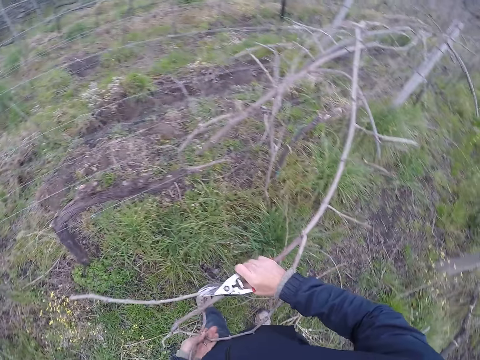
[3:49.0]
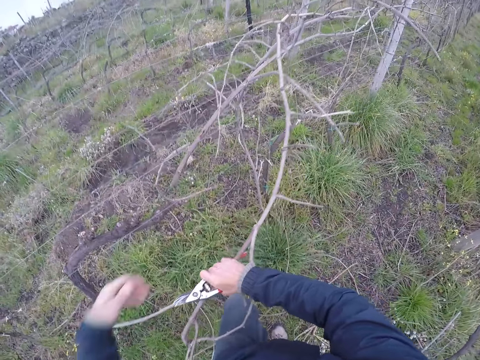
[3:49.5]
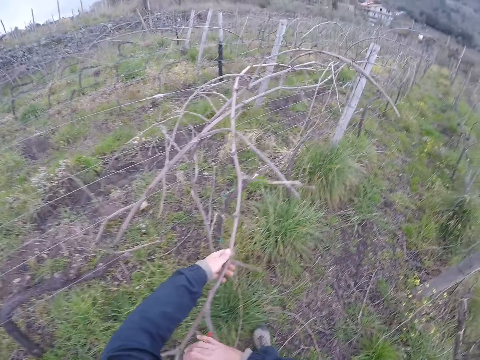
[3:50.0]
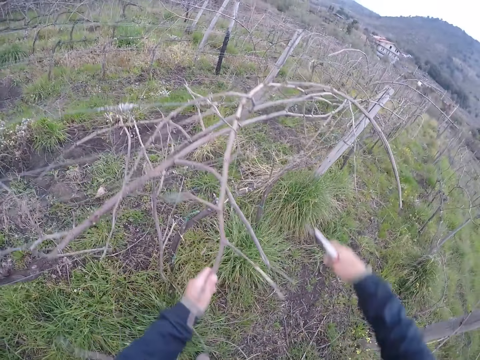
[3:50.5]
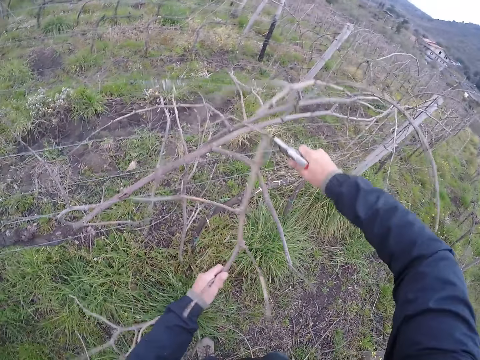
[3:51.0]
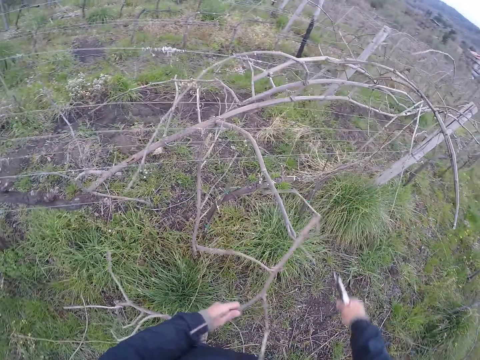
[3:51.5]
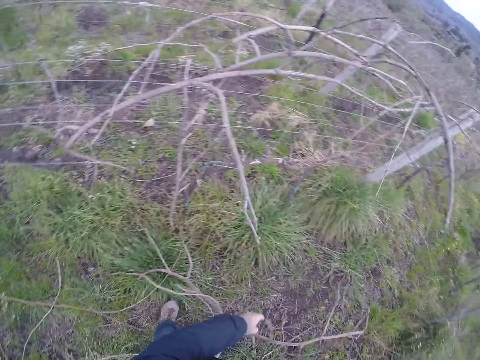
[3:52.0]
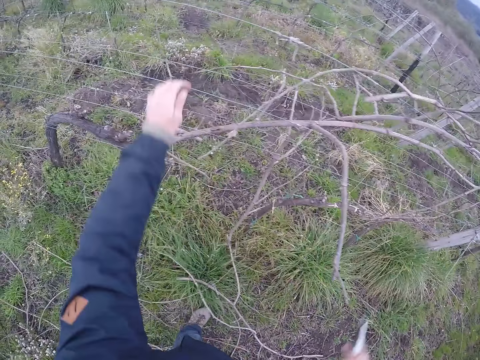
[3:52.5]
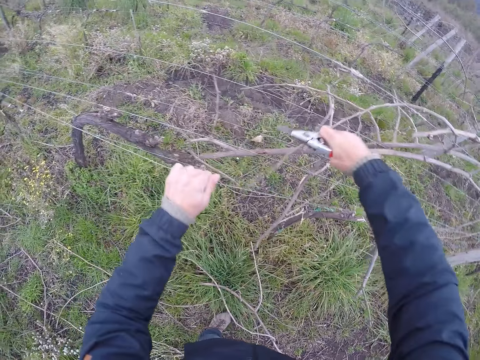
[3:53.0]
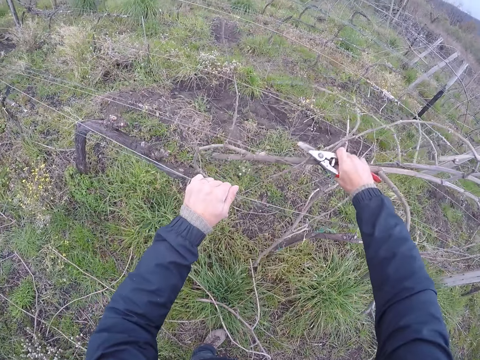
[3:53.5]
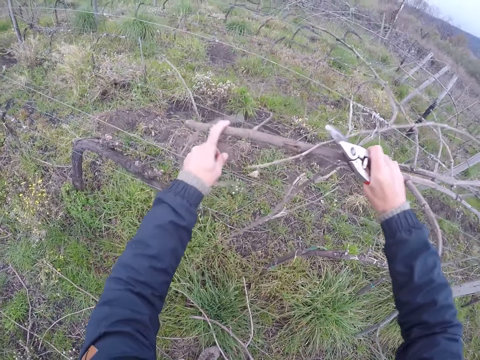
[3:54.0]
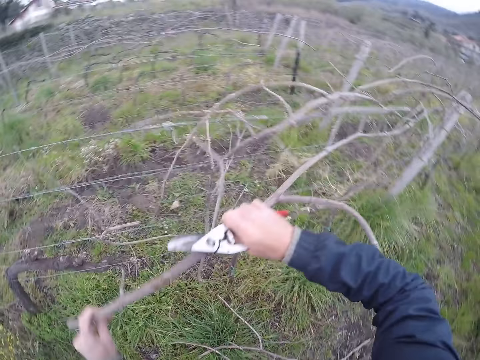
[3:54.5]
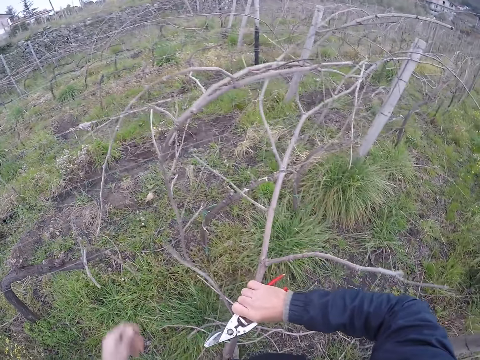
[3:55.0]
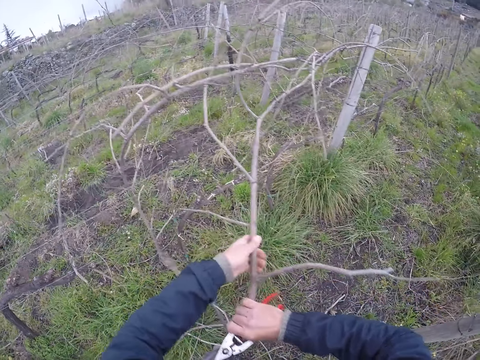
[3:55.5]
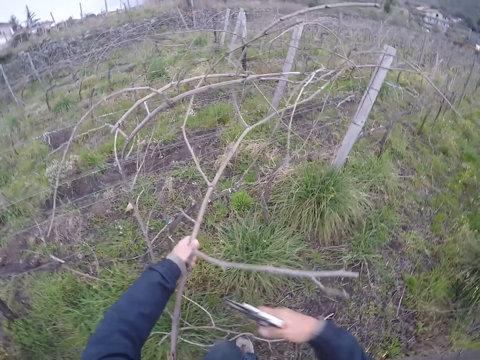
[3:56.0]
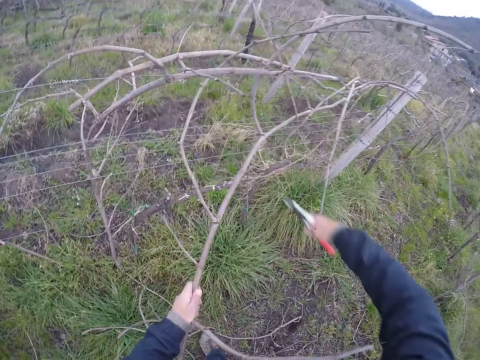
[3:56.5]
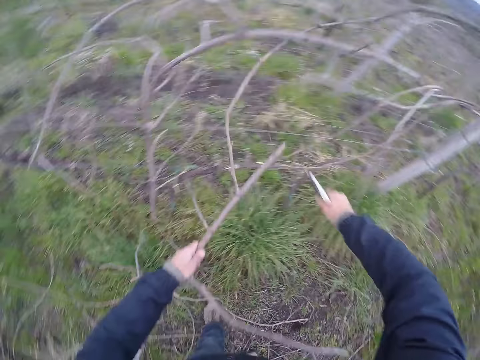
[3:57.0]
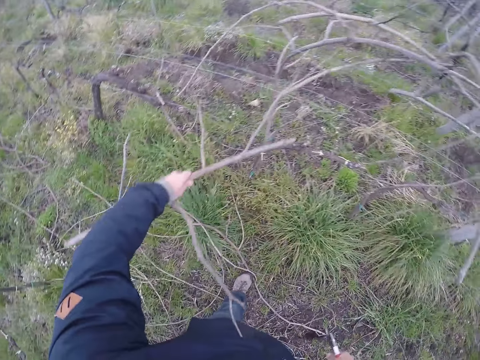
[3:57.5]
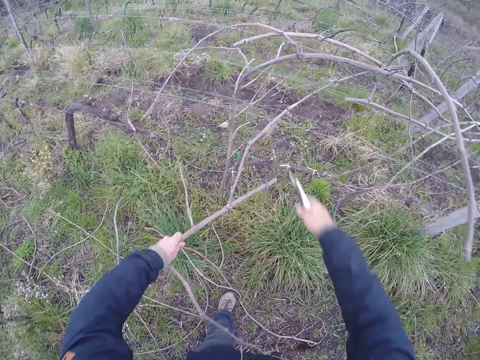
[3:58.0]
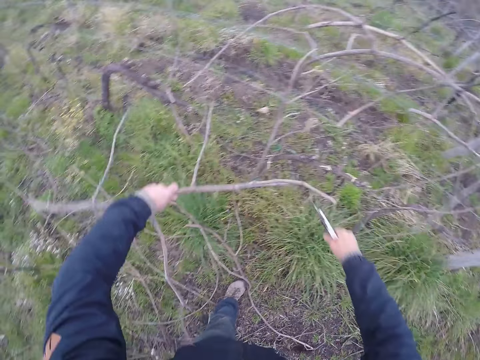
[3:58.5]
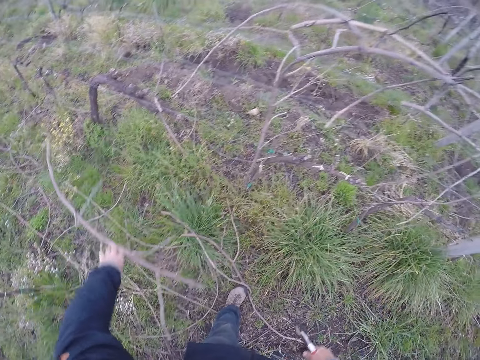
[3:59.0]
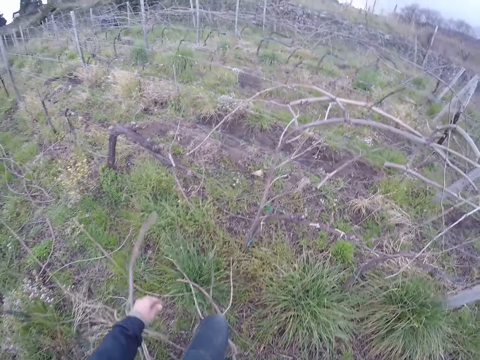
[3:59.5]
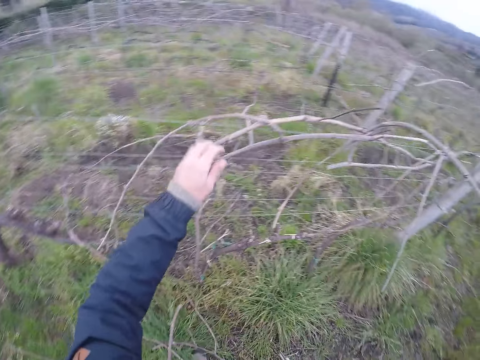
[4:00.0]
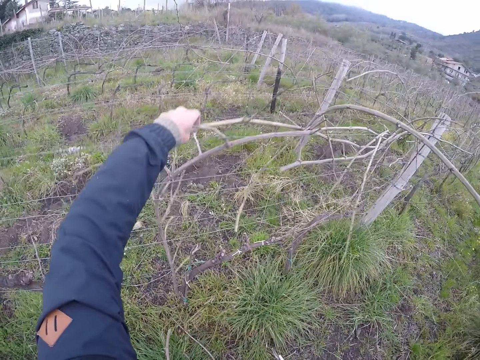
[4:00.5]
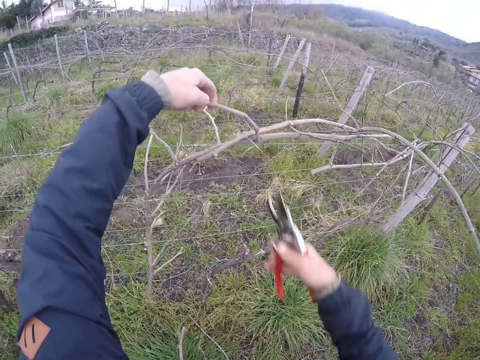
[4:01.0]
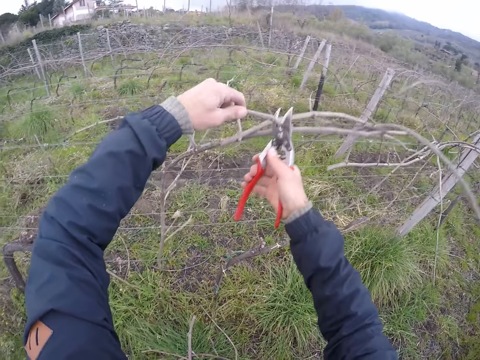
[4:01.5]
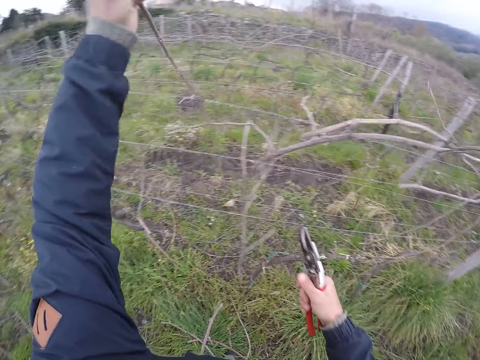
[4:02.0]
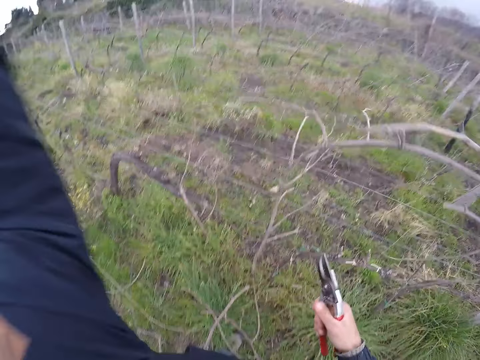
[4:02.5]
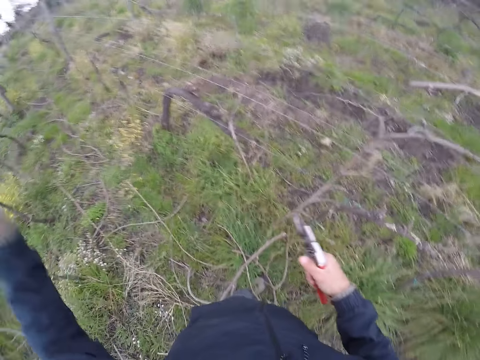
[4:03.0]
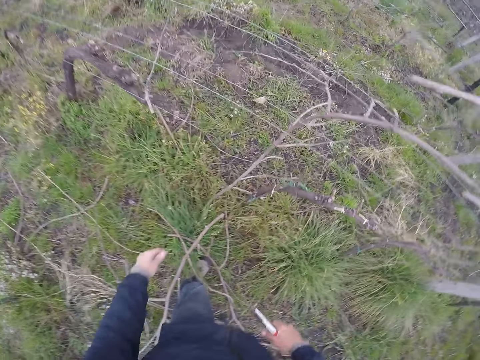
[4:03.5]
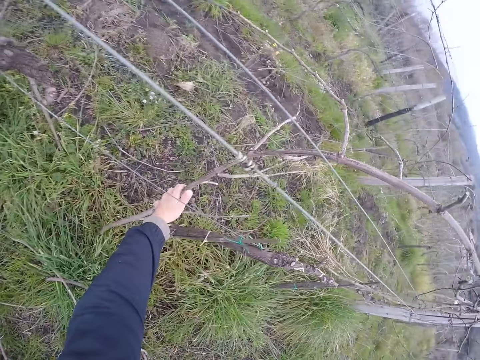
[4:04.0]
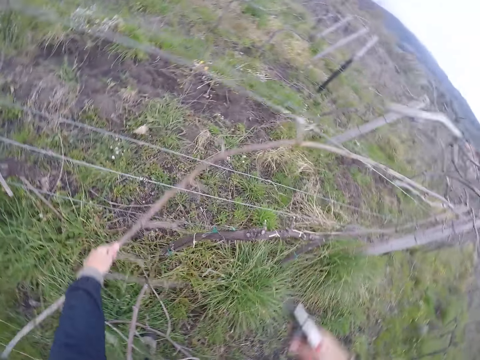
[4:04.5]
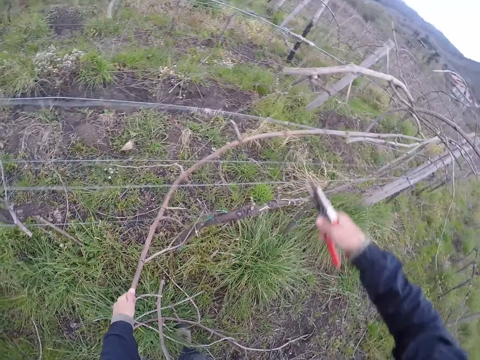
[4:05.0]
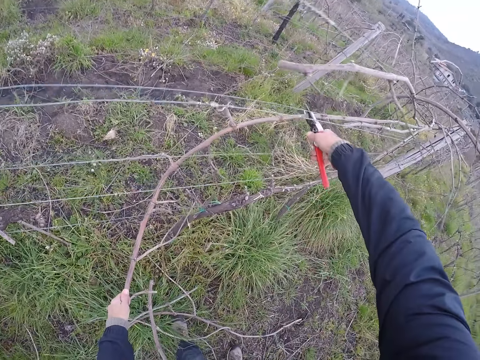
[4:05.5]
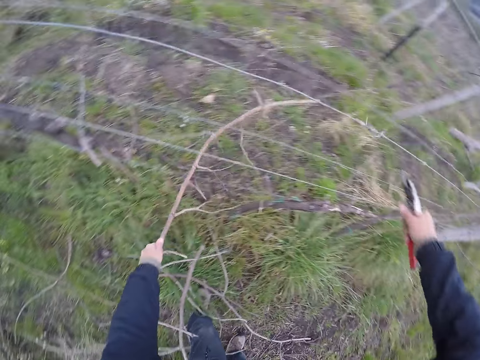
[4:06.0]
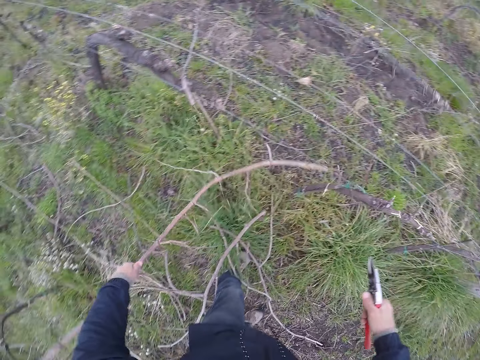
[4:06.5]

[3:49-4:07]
The camera wearer cuts the dry branch or stick with the cutter in his right hand. He drops the dry branch on the floor with his left hand. He holds a wire. He adjusts the wire with his left hand. He holds the dry branch on the wire with his hands. He pulls the stick. He cuts the dry branch with the cutter in his right hand. He pulls the stick. He cuts the stick. He drops the dry branch on the floor with his left hand. He holds the dry branch on the wire with his hands. He cuts the dry branch with the cutter in his right hand. He pulls the stick, drops the stick, and pulls the stick. He holds the dry branch on the wire with his hands. He cuts the dry branch with the cutter in his right hand. He pulls the stick.

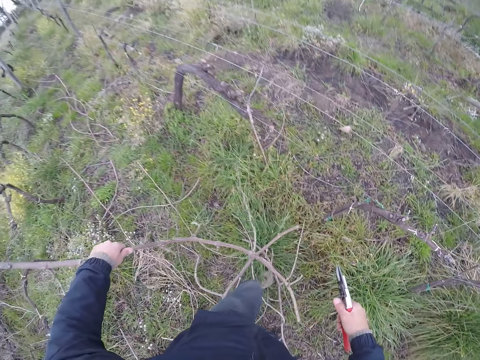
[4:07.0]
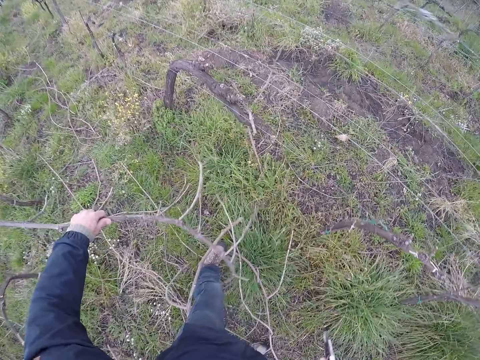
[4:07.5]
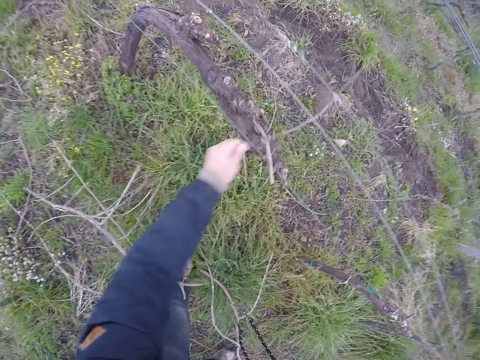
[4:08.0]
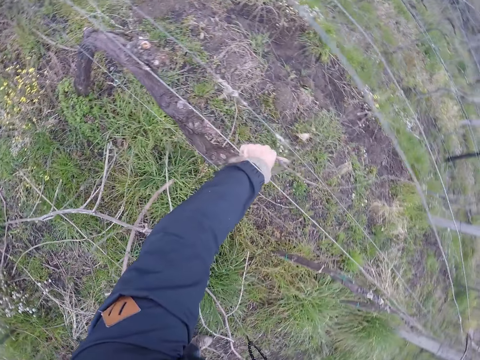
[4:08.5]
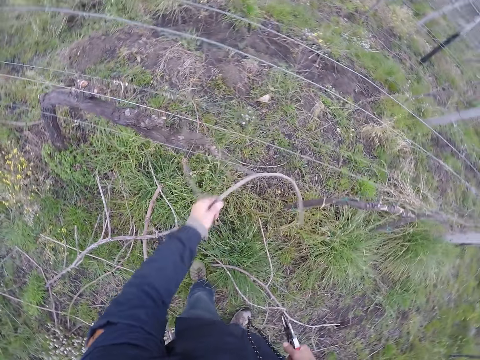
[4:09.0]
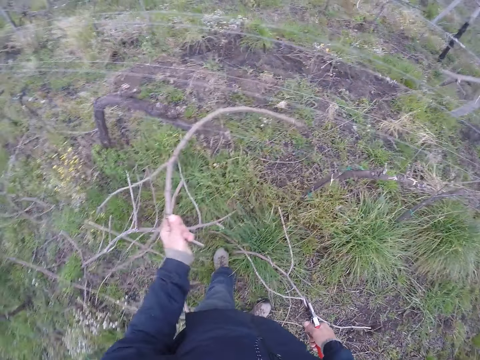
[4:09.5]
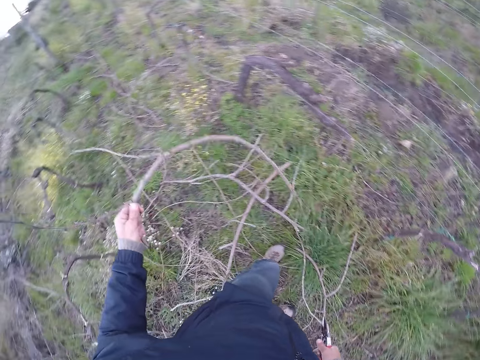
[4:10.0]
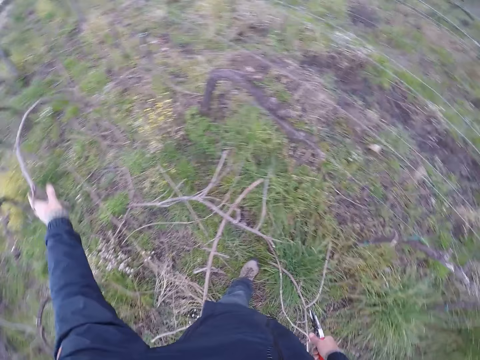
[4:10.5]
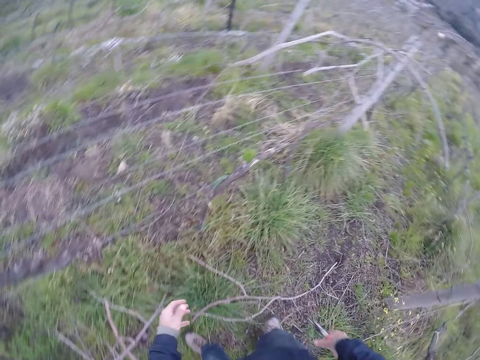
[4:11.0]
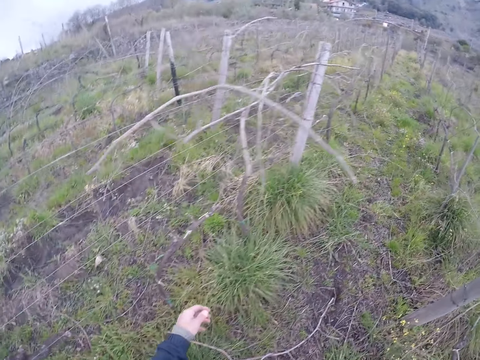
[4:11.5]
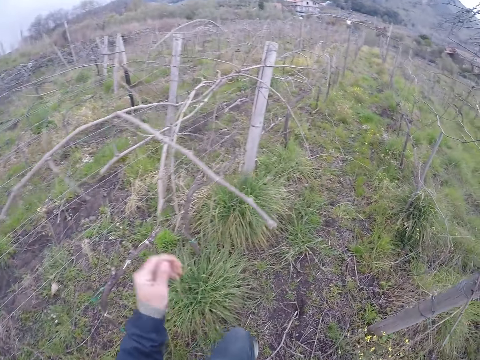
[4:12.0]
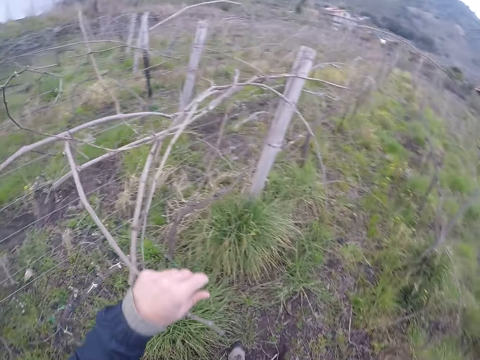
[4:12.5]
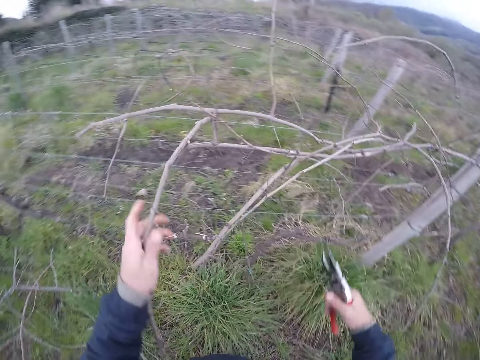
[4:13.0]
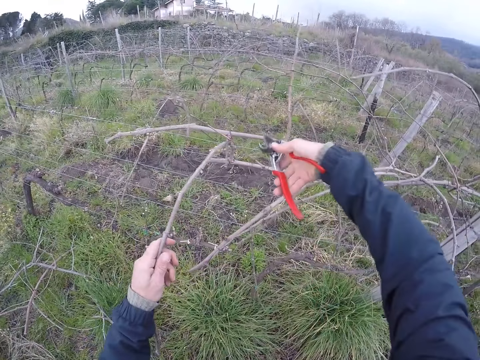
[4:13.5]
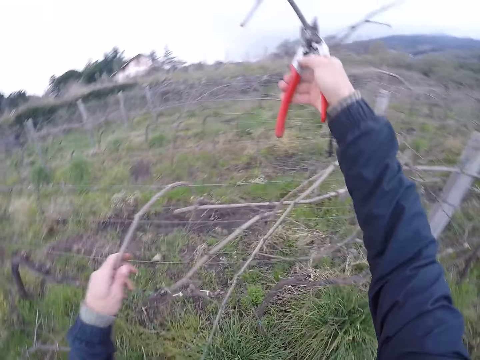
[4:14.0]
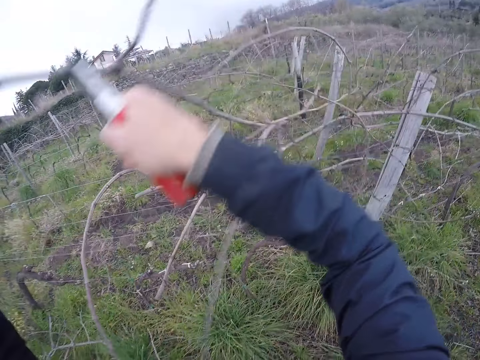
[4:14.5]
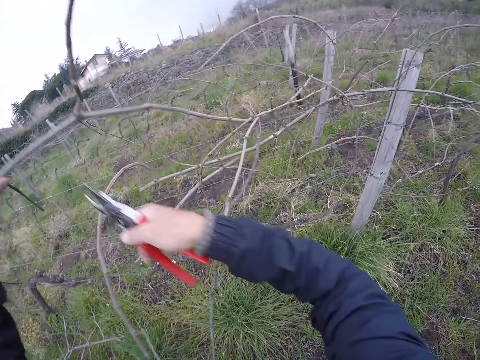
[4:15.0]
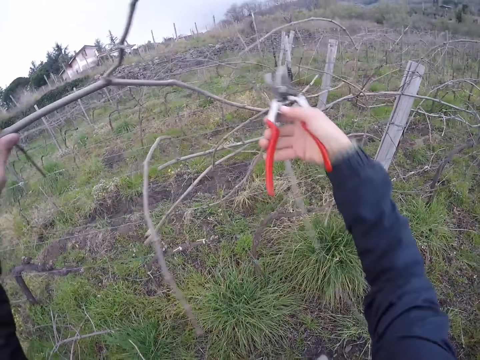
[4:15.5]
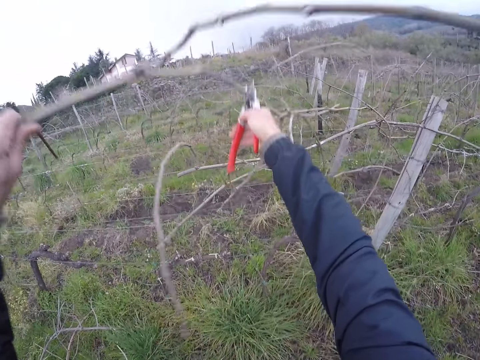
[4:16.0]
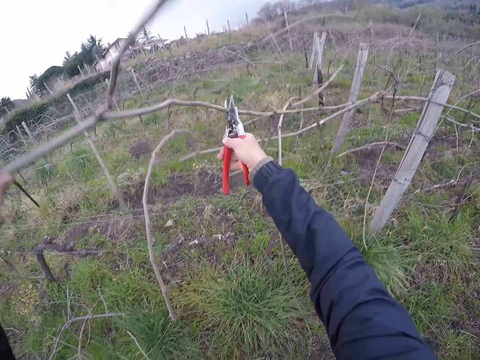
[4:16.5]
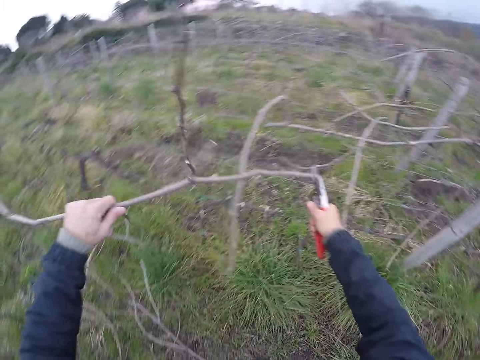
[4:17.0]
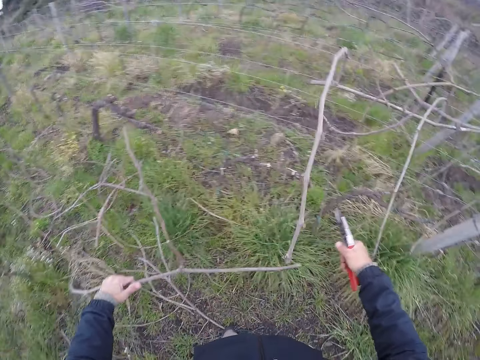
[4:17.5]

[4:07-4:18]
The camera wearer drops the dry branch or stick on the floor with his left hand. He pulls the stick. He picks up the dry branch with his left hand. He drops the dry branch on the floor with his left hand. He walks around. He adjusts the dry branch with his left hand. He pulls the stick. He pulls the stick with pliers. He holds the dry branch with the cutter in his right hand. He drops the stick on the left hand. He removes the pliers from the stick. He holds the dry branch with his left hand. He cuts the dry branch with the cutter in his right hand. He drops the dry branch on the floor with his left hand.
